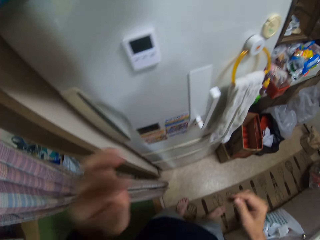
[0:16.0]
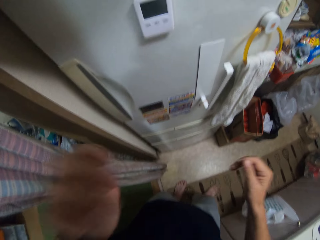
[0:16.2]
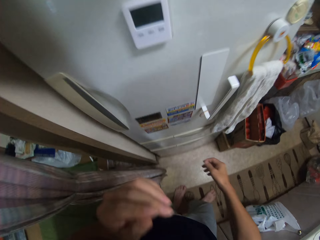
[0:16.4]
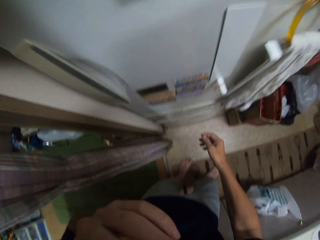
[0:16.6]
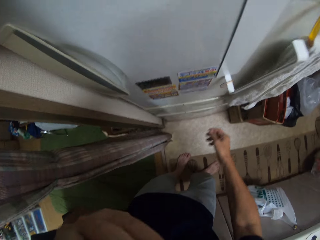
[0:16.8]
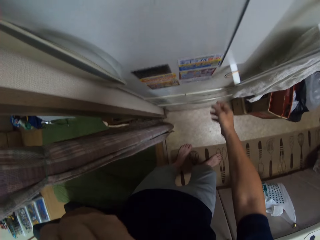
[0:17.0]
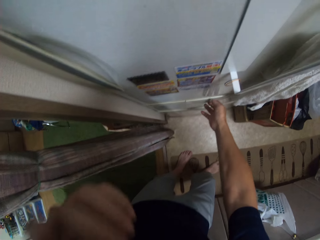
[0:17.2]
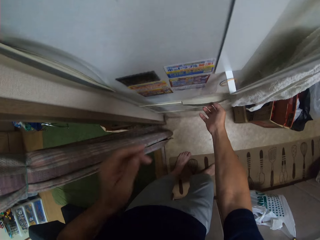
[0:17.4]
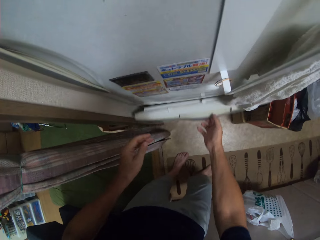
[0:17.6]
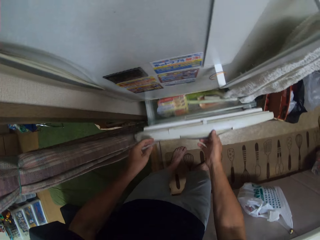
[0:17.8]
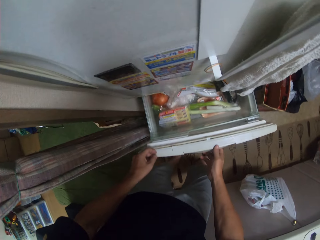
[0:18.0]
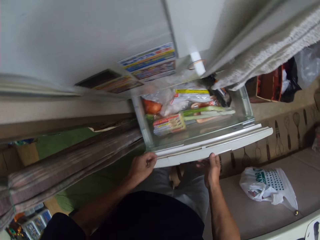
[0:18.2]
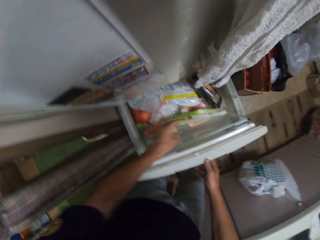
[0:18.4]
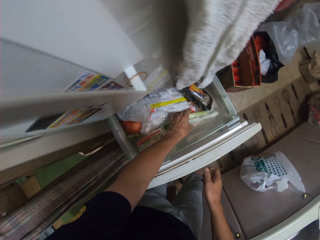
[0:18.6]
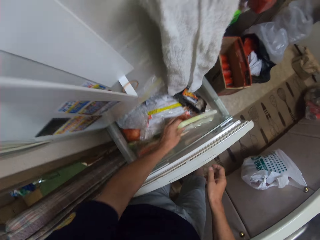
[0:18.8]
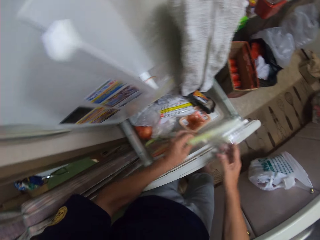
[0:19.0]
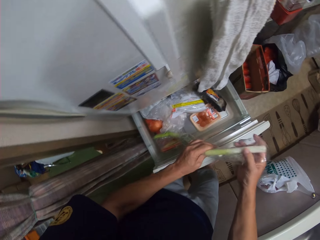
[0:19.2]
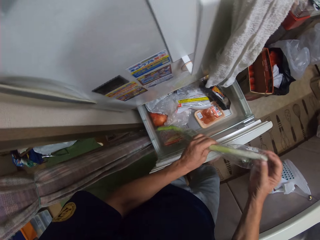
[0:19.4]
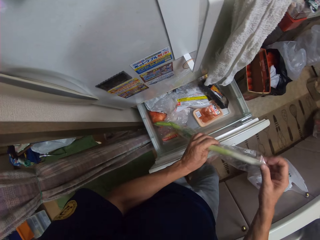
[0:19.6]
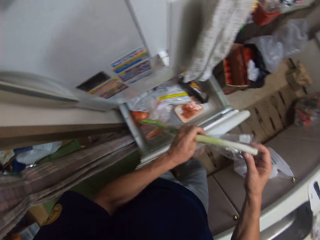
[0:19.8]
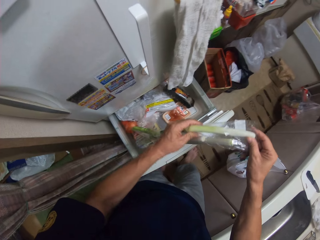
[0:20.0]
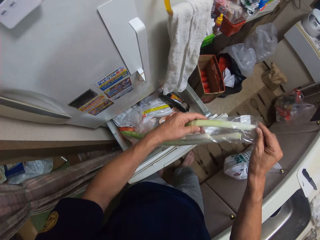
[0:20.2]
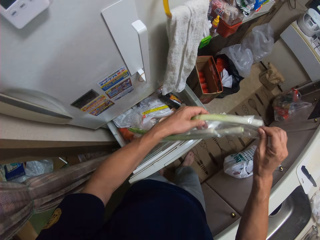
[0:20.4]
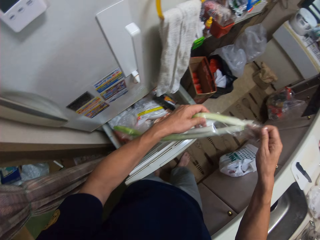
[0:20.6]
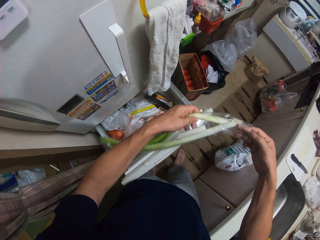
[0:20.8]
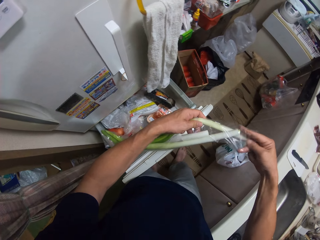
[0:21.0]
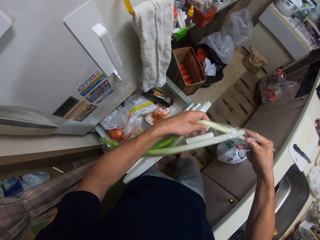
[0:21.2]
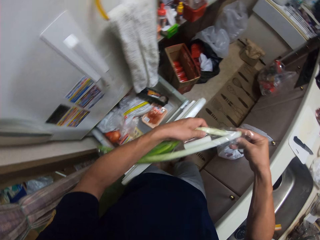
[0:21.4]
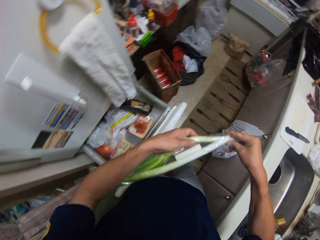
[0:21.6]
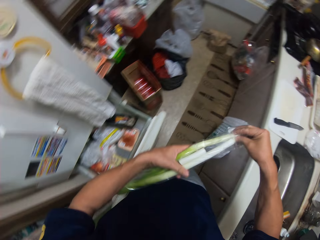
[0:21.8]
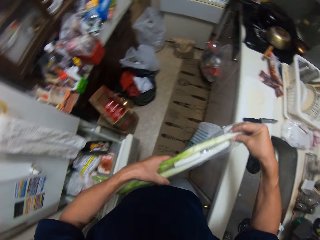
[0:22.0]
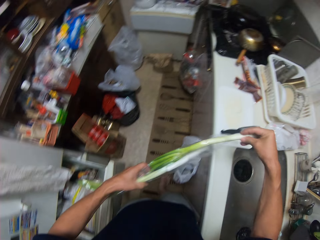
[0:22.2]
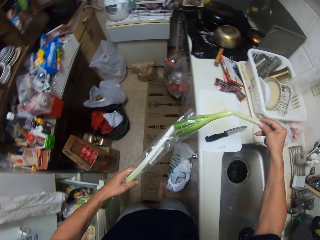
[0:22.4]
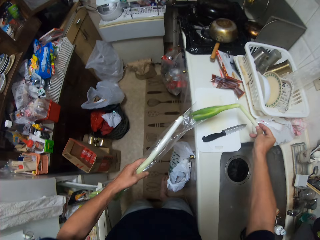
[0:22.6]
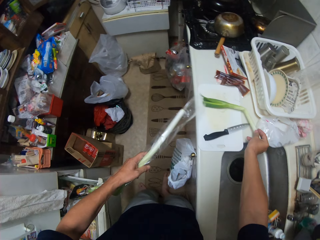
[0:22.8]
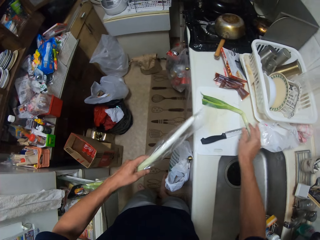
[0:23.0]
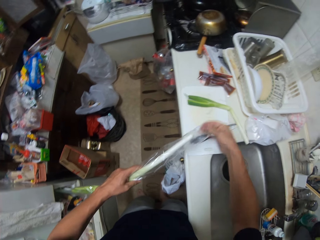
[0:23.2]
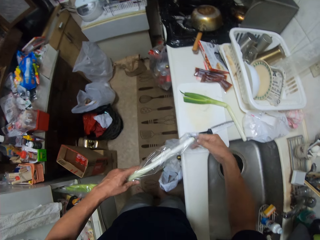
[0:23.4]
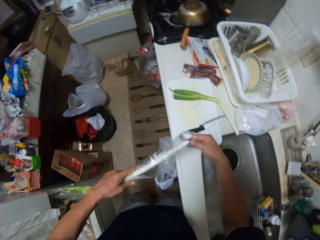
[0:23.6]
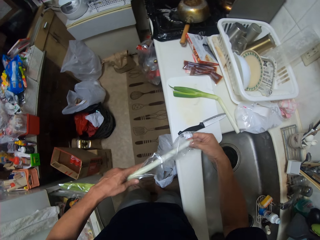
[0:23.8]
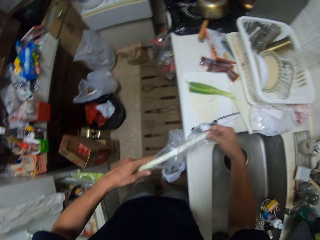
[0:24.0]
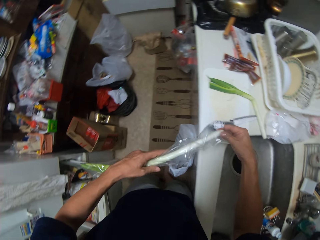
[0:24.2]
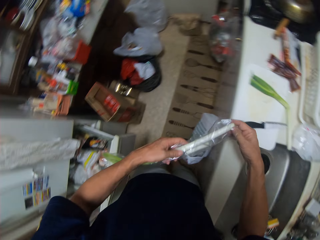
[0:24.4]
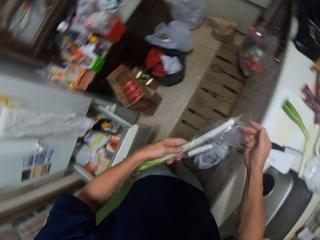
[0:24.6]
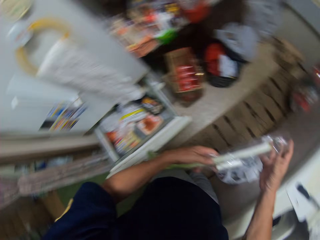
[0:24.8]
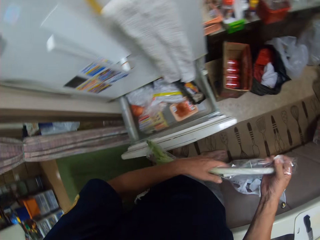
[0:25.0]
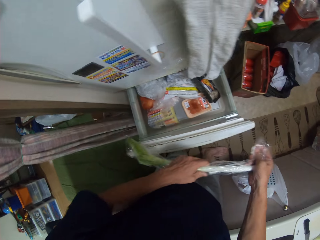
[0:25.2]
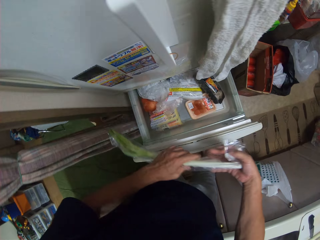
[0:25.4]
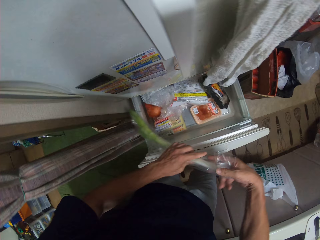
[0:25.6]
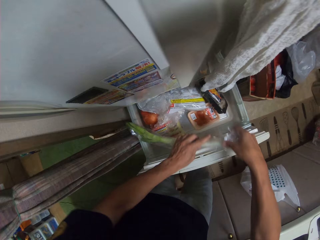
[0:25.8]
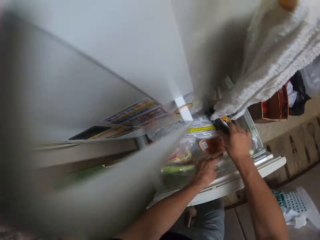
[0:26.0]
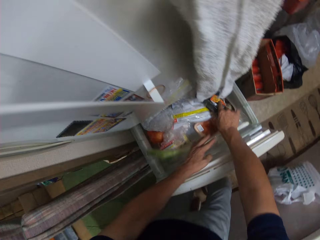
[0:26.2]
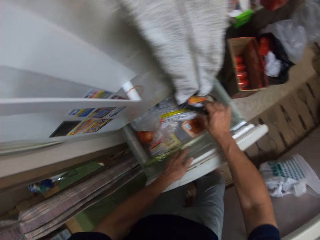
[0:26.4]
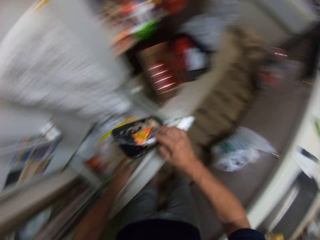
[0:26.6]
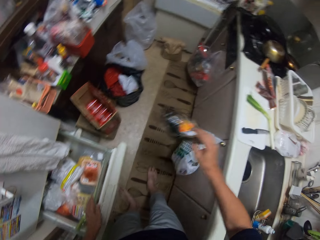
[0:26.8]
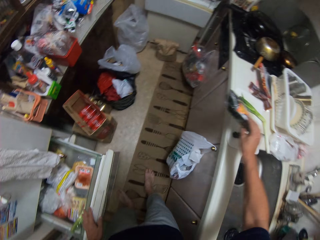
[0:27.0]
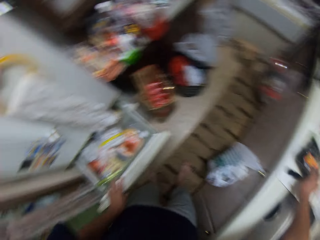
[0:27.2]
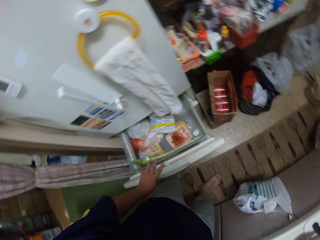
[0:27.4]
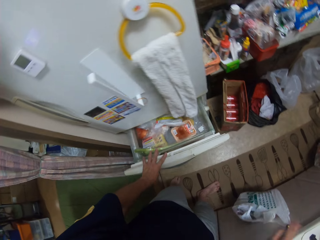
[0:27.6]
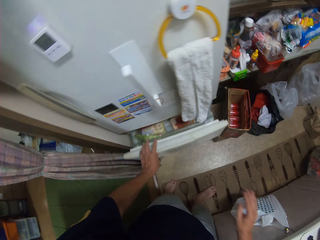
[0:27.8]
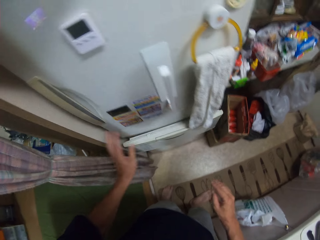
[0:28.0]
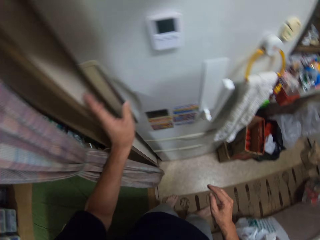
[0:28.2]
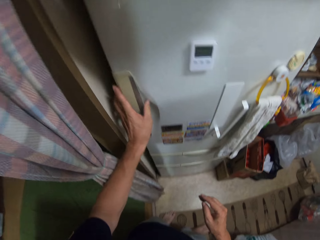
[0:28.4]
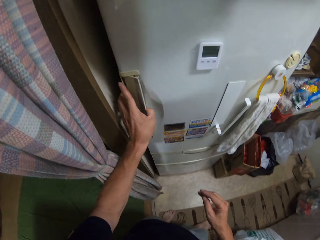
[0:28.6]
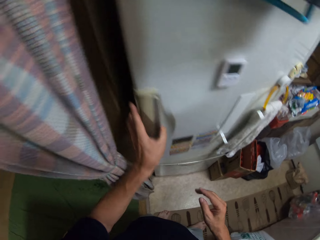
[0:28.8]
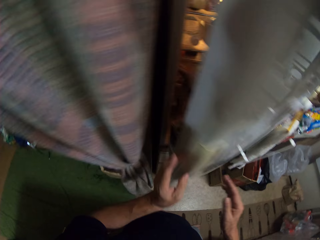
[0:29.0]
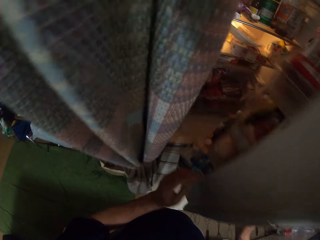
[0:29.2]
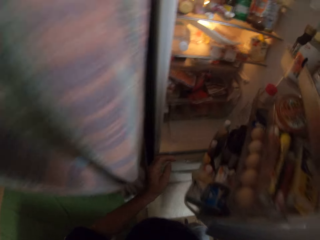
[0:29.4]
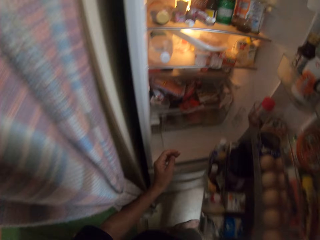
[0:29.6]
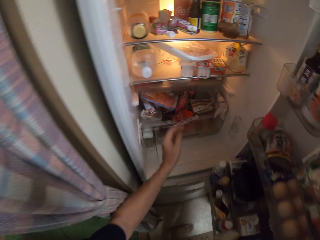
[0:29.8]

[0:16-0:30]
The camera wearer opens the drawer. They pick leeks, remove the leek from the paper, and put the leek on the table, on the chopping board. They close the pack. They put the leeks in the drawer. They pick a sachet from the drawer and put the sachet on the table. They close the drawer. They open the fridge.

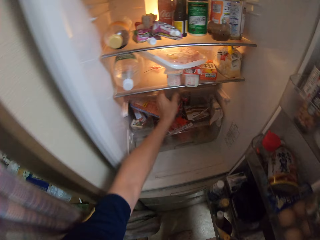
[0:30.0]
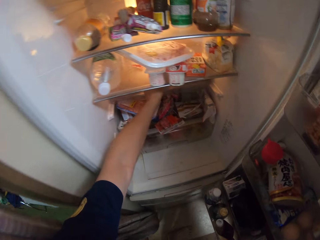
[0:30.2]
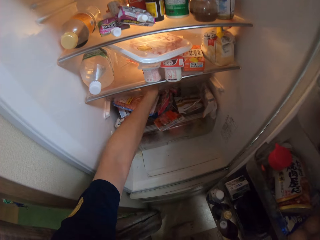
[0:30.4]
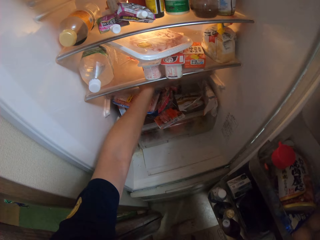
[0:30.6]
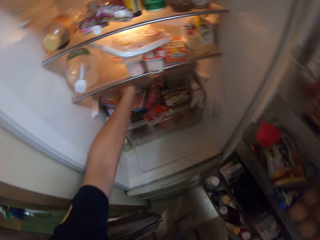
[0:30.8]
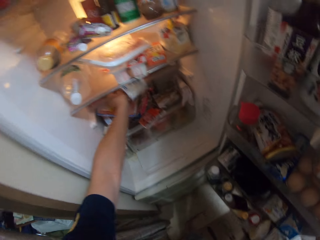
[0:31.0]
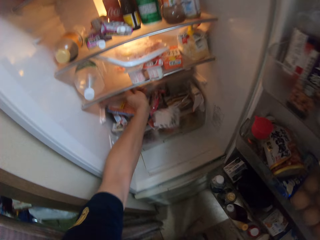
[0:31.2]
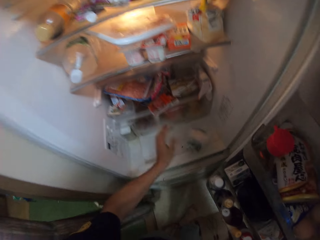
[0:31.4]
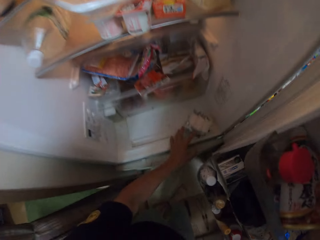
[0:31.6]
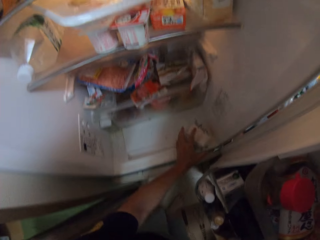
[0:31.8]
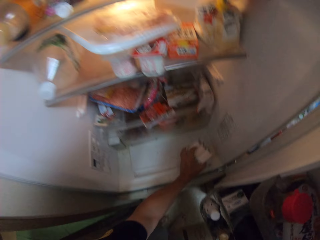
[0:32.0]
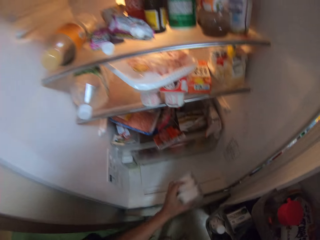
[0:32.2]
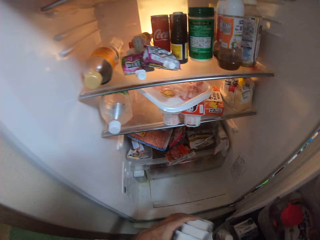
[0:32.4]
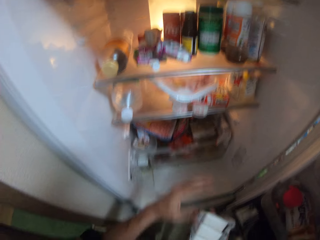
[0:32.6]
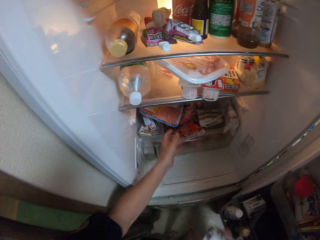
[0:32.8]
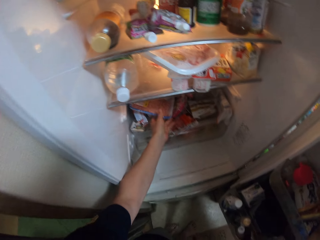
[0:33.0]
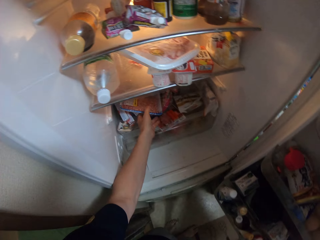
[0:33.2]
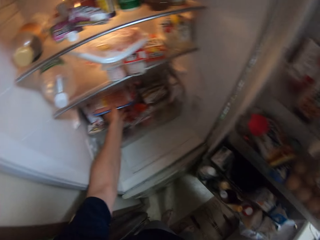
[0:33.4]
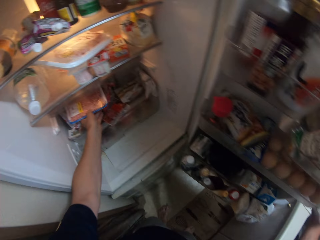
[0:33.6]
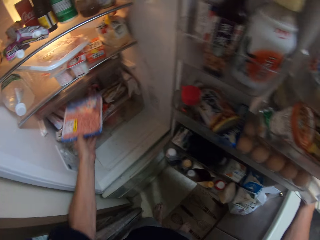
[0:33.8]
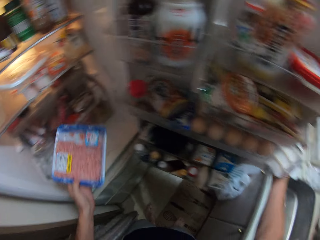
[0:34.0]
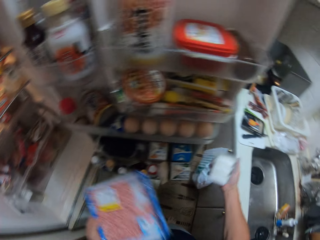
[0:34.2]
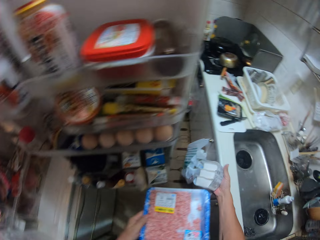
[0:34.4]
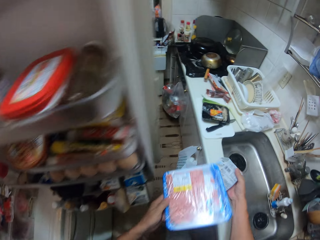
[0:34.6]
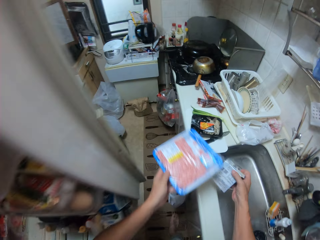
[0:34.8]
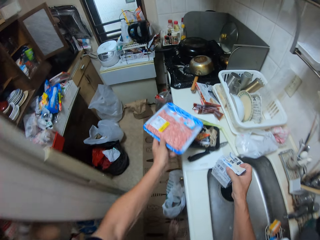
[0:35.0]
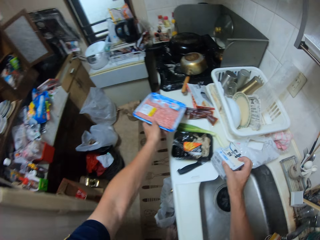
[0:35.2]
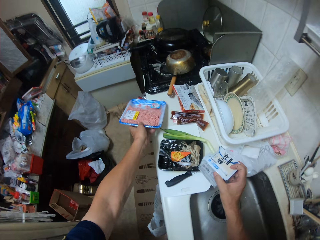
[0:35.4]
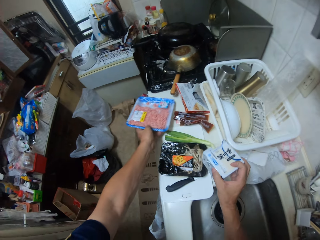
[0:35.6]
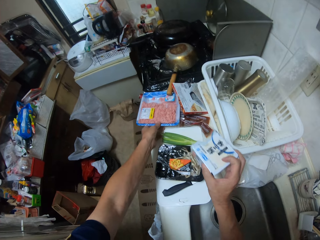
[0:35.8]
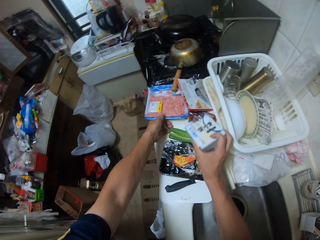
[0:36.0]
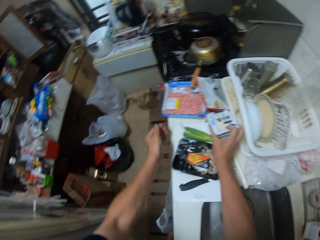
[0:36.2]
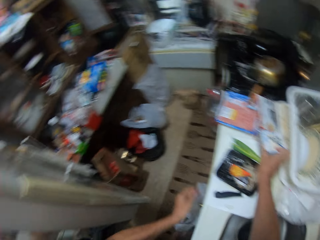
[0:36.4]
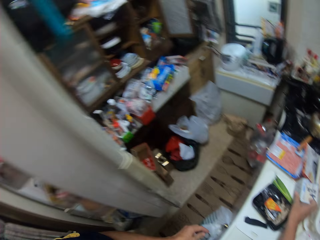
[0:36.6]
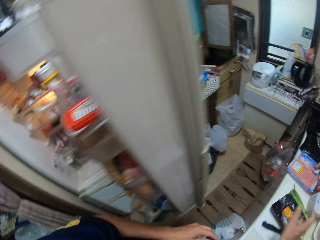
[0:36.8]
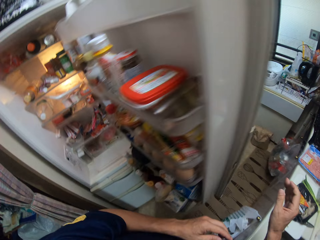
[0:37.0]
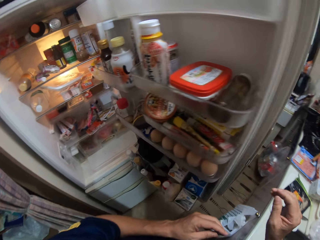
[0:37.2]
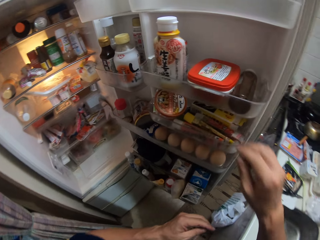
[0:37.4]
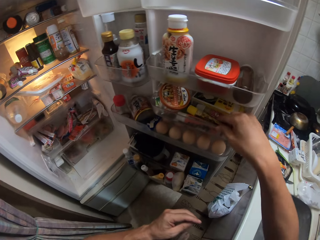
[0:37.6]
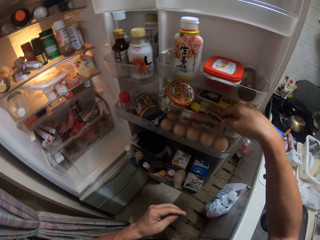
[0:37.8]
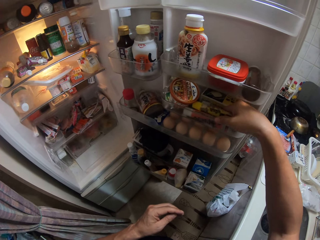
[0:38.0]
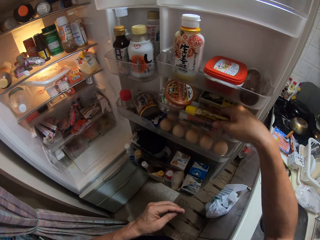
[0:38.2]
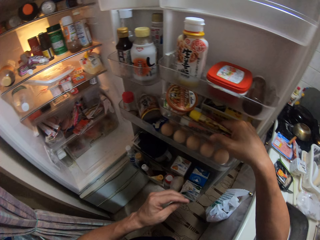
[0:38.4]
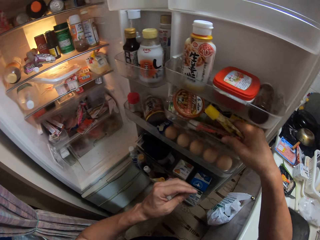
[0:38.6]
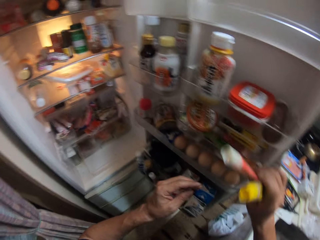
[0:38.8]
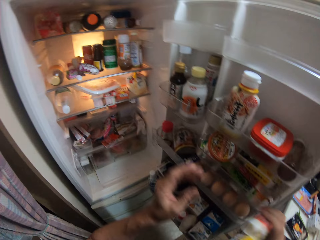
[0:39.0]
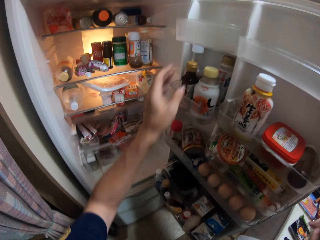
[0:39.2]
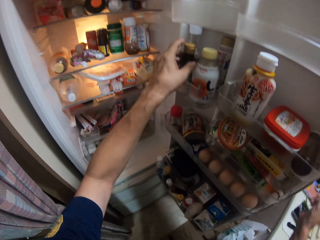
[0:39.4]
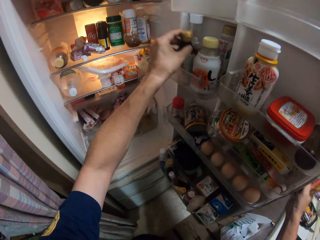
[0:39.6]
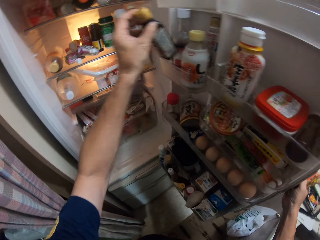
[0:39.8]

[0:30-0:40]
The camera wearer picks a sachet from the fridge. They pick a meat from the fridge. They put the sachet and meat on the table. They pick tubes from the fridge.
